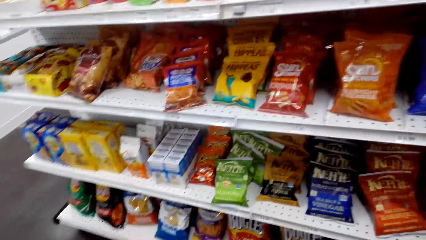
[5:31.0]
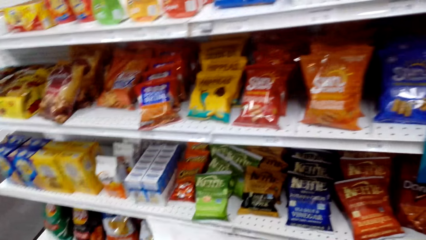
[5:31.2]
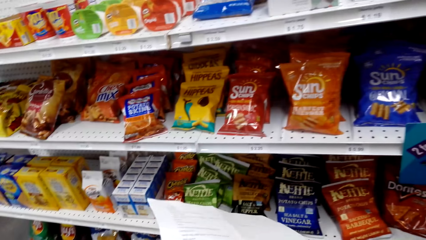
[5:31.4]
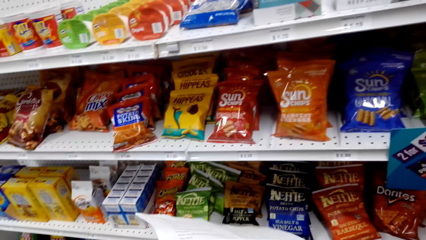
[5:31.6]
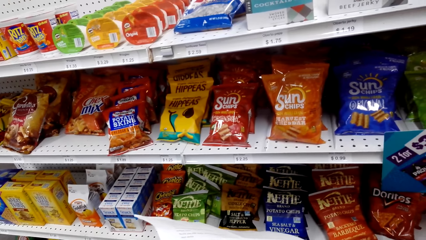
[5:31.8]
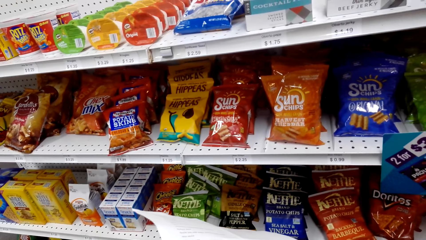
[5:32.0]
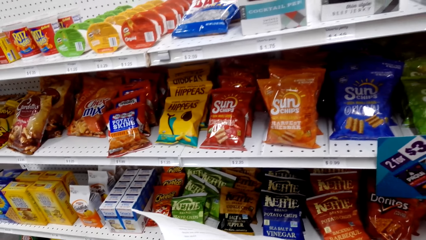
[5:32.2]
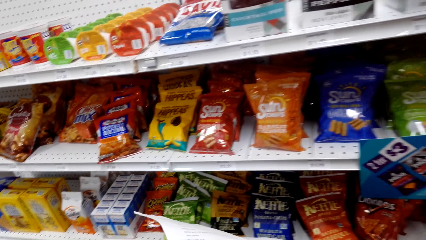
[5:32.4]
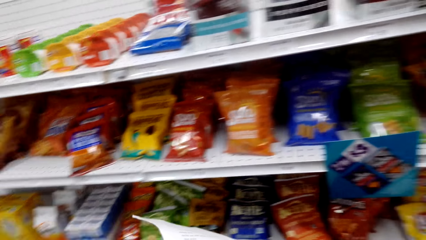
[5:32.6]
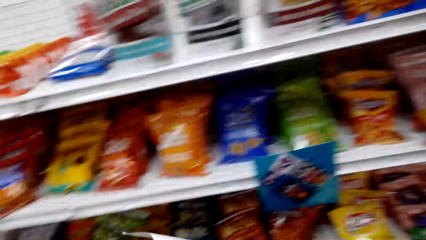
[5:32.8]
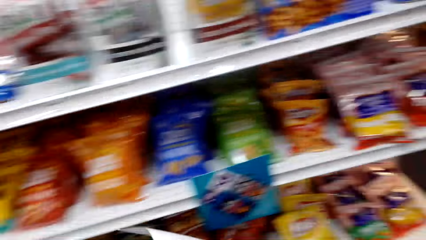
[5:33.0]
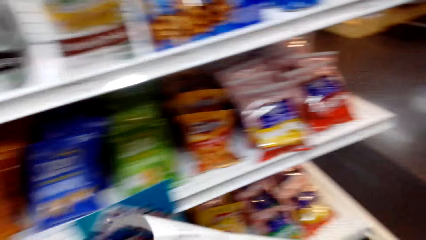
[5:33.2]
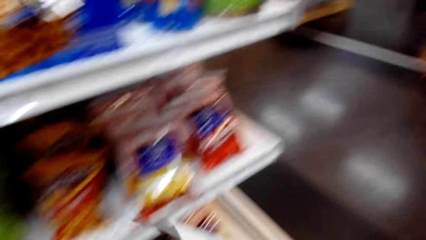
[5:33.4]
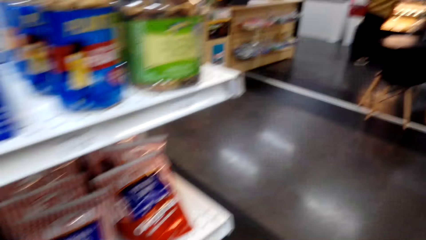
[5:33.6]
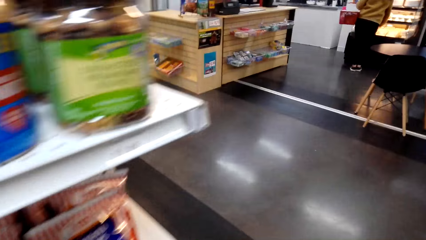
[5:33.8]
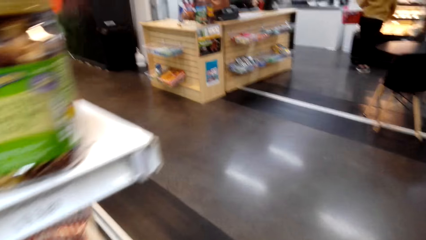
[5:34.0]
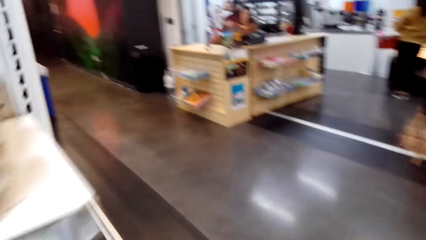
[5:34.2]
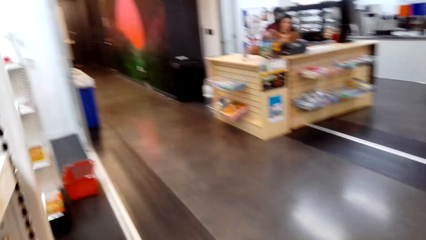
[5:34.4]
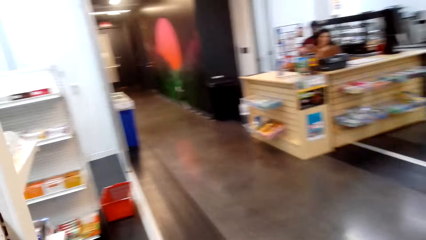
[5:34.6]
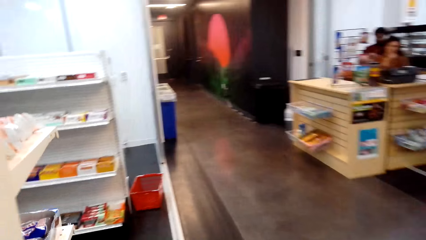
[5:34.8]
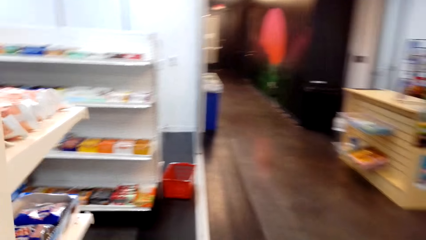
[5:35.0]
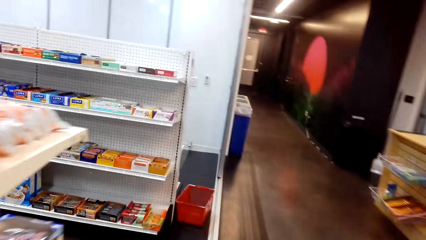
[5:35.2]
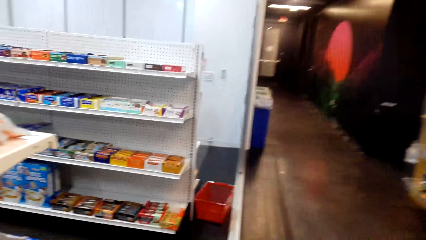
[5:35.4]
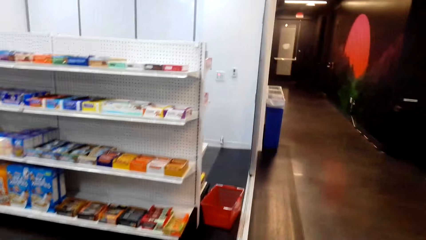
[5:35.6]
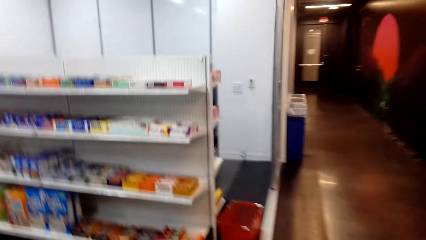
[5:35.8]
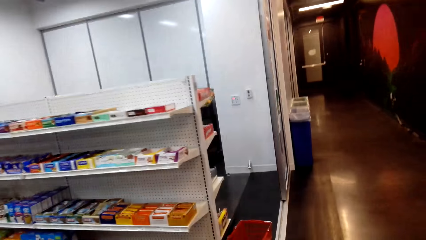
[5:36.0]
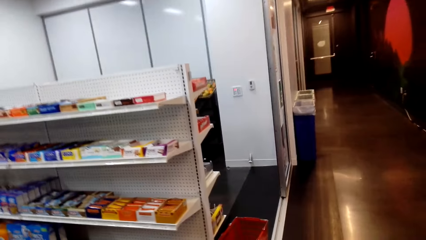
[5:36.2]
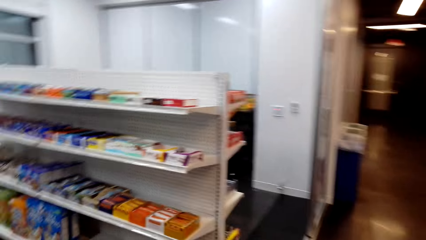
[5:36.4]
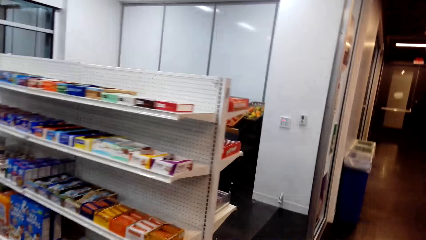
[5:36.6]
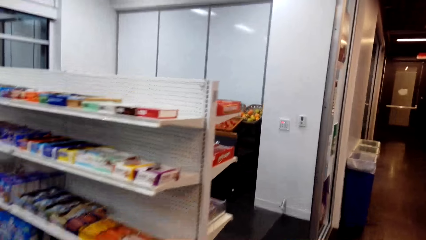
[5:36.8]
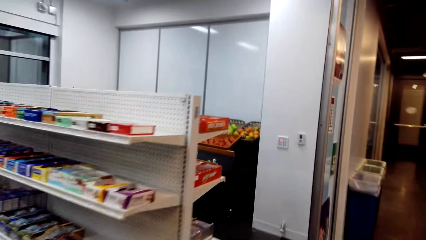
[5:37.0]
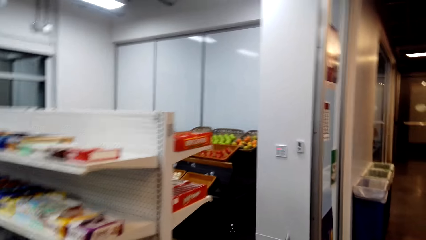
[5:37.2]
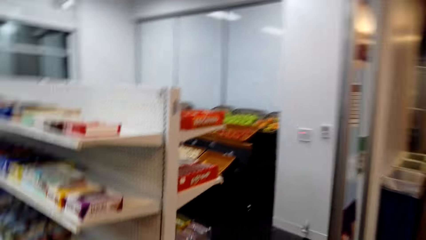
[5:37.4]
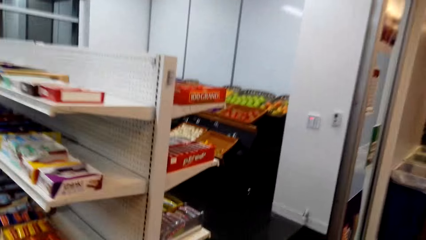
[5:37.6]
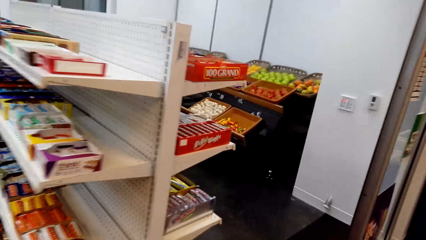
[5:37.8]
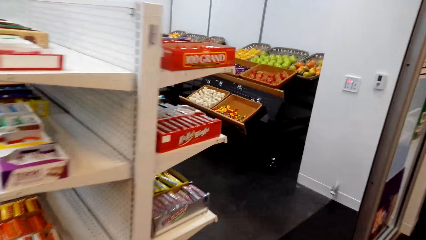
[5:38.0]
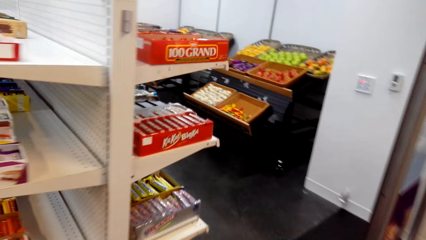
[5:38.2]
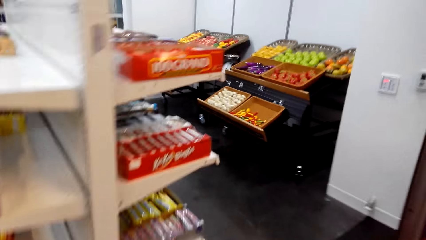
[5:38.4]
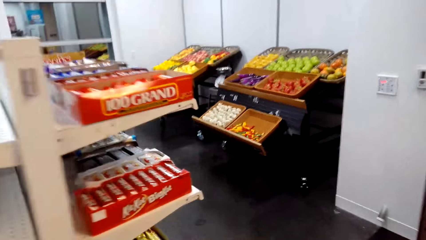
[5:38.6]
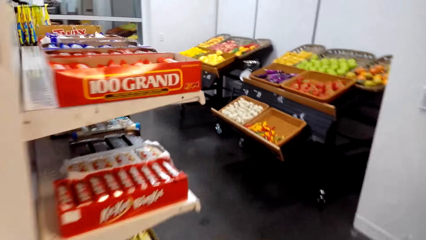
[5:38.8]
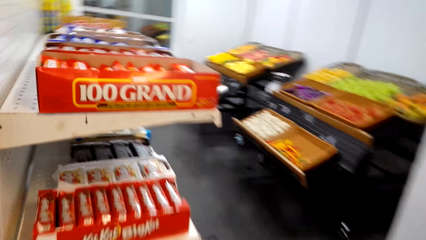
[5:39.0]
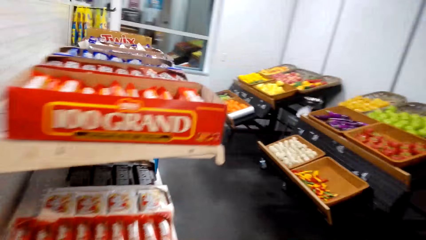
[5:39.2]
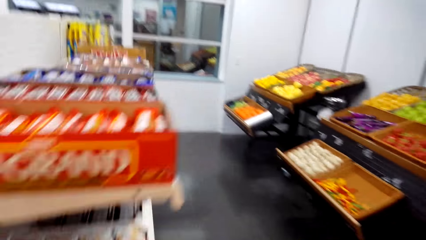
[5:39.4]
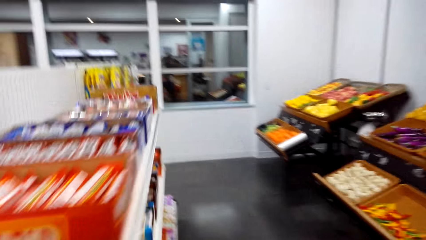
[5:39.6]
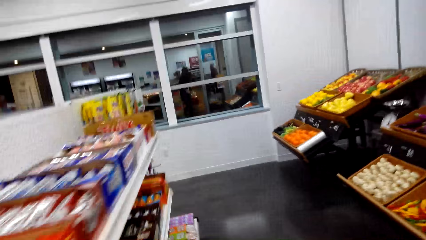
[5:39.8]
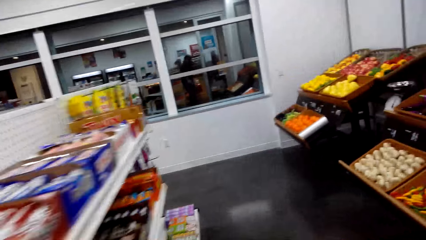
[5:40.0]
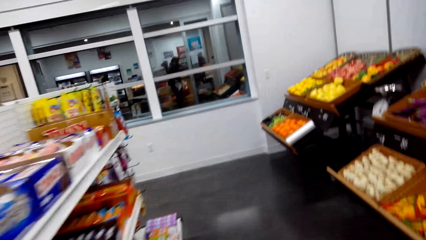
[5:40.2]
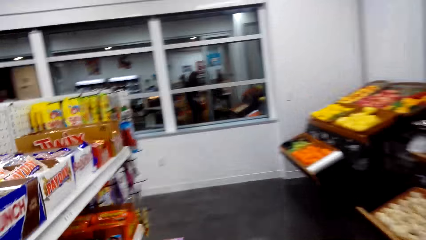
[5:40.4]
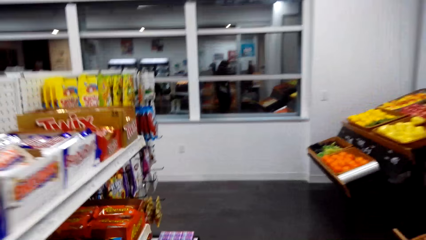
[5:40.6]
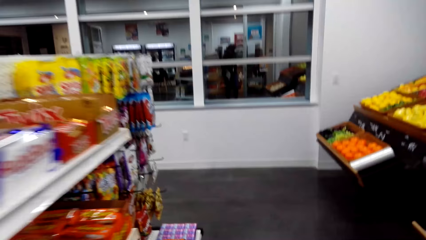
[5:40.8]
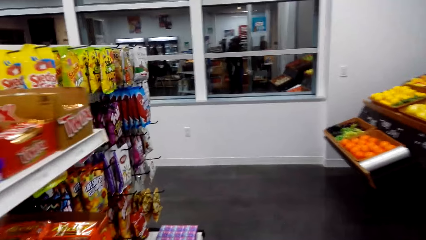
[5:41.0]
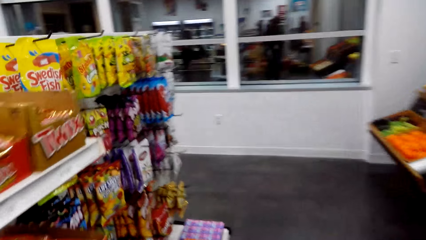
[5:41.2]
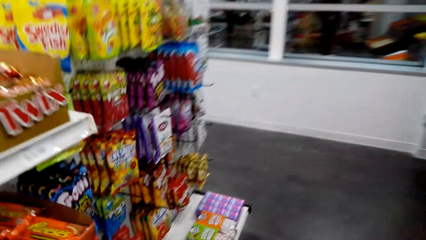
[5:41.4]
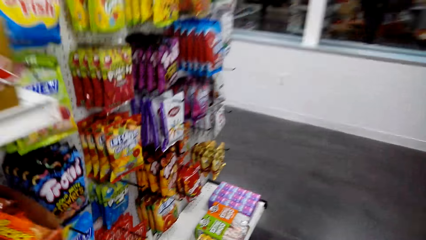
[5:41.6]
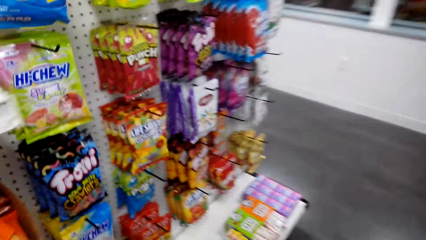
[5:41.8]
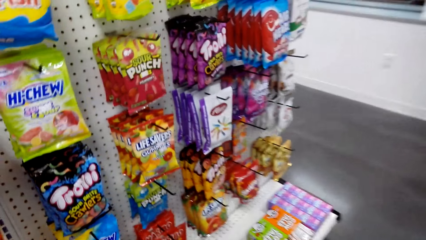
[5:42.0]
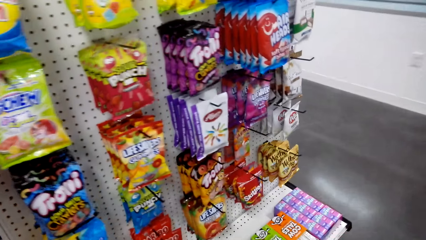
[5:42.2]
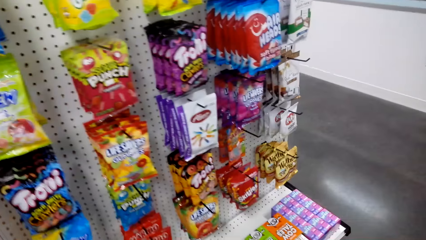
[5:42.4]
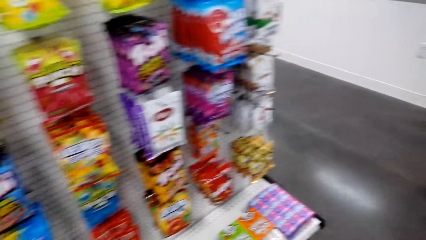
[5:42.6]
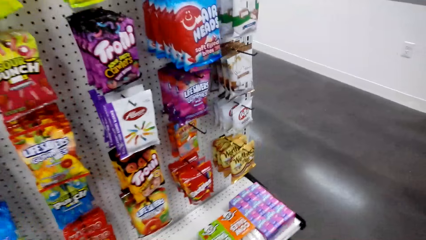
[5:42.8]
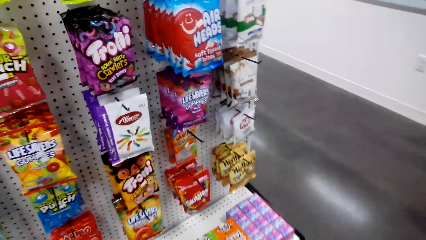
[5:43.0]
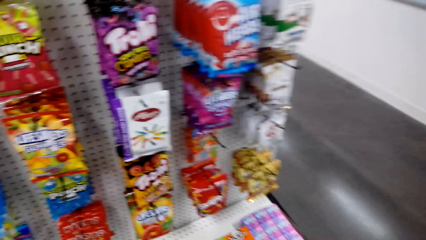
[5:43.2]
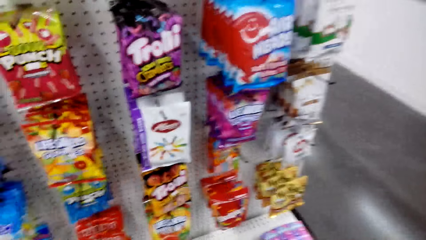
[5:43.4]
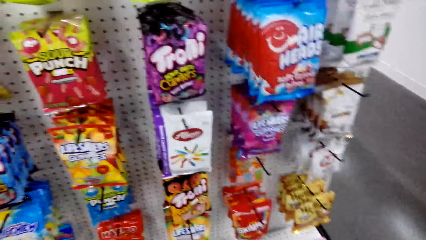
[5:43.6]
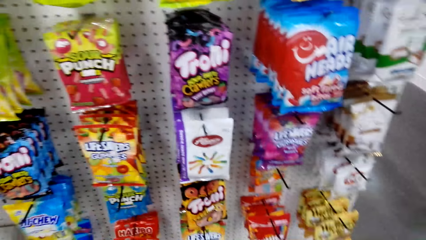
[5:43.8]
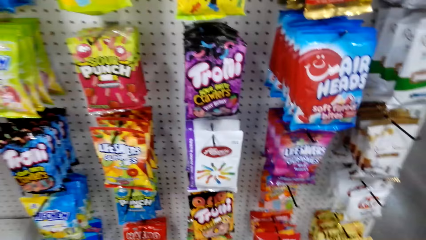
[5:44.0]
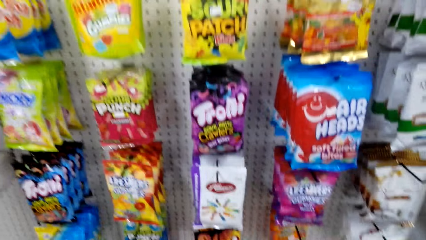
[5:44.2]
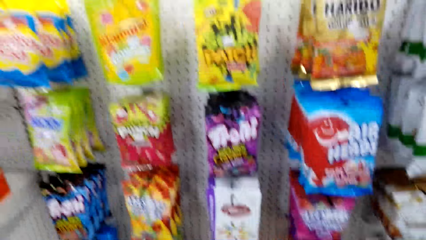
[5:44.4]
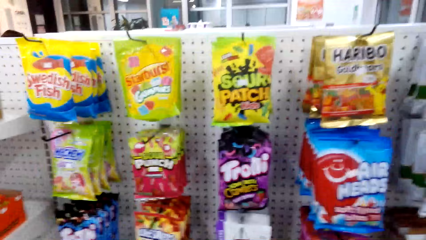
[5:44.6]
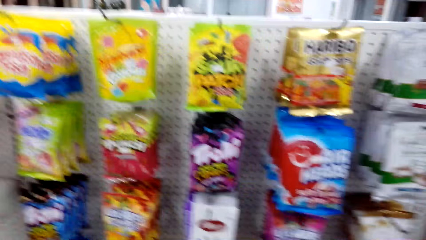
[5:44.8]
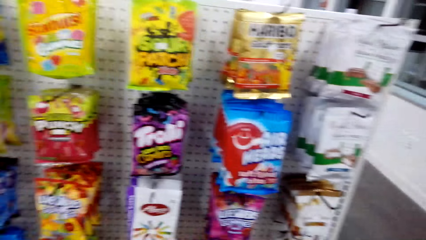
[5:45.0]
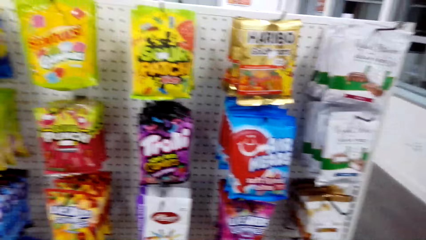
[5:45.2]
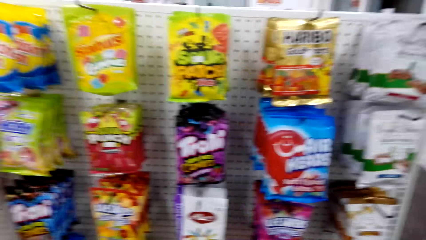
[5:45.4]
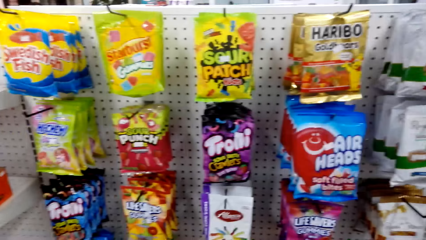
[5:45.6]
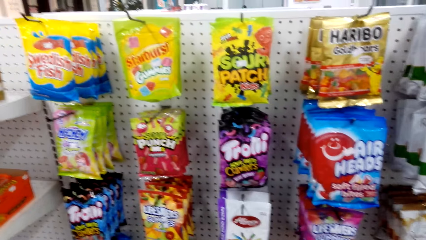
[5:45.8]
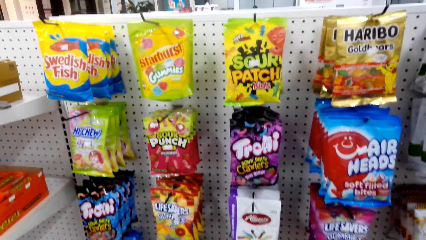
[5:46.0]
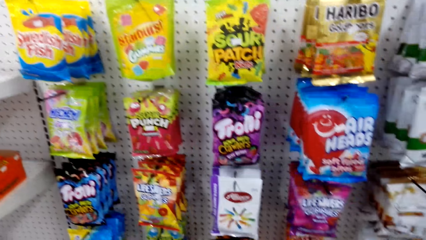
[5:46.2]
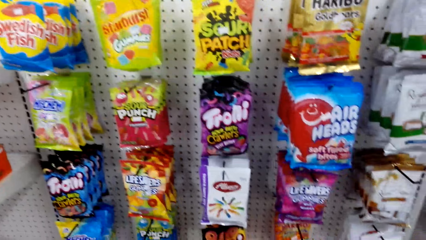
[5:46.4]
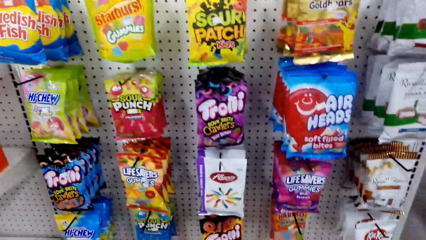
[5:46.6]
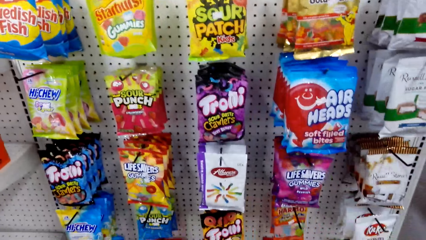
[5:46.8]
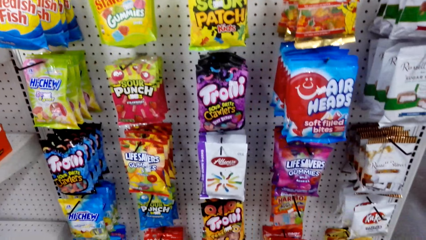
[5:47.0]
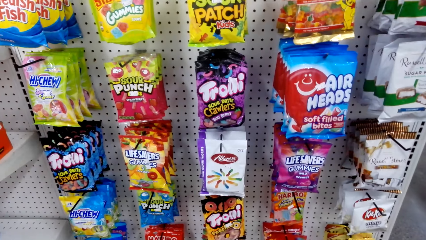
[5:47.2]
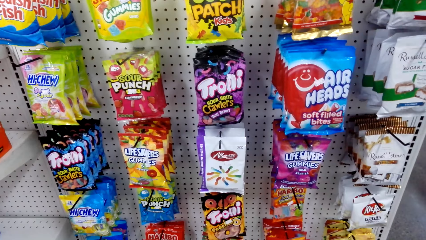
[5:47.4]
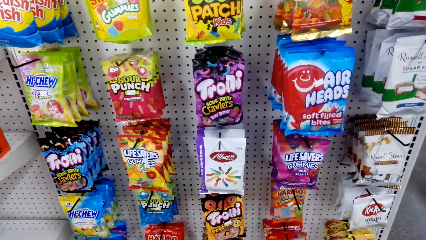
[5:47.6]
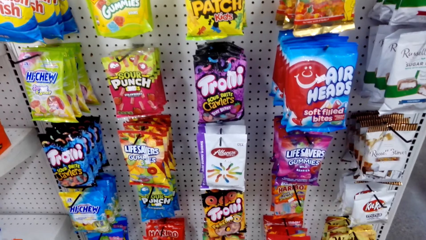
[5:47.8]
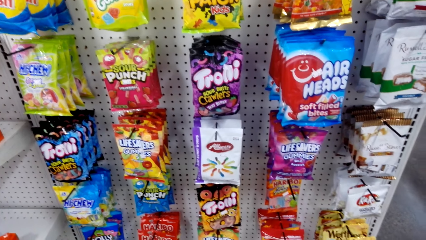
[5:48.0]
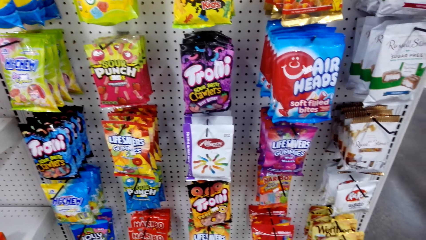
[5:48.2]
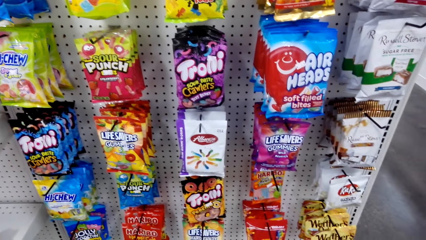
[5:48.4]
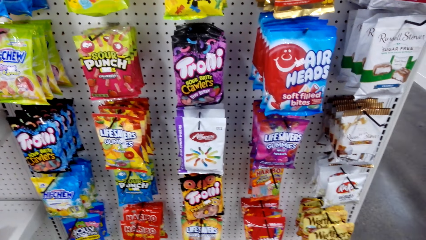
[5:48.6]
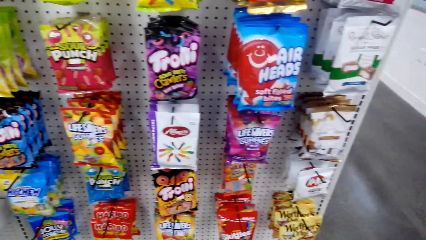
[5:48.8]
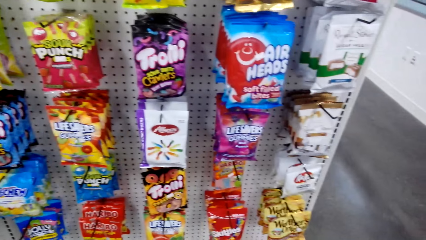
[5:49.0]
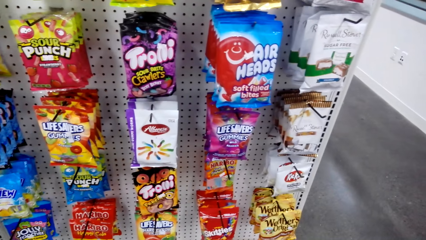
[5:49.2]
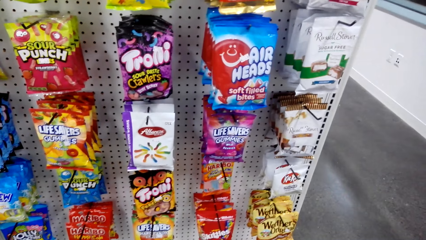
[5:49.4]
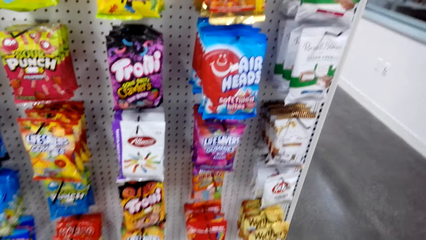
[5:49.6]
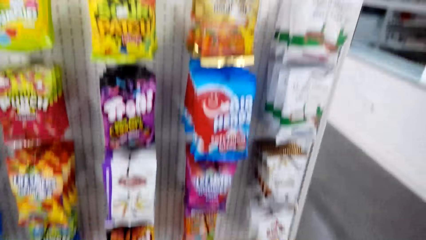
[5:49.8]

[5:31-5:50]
The camera wearer walks around. They look around.
